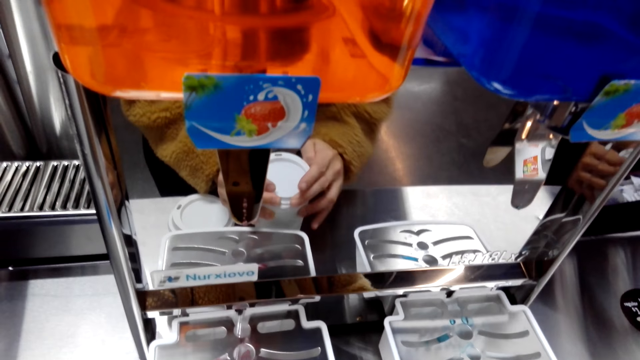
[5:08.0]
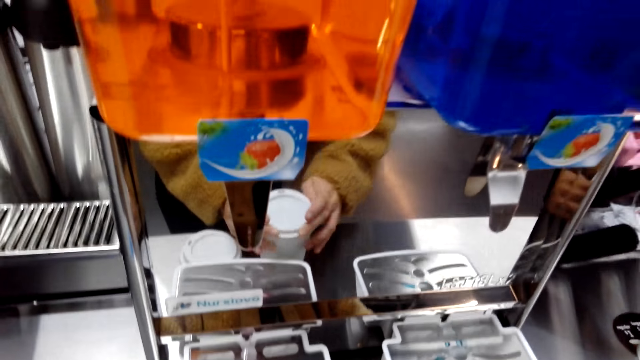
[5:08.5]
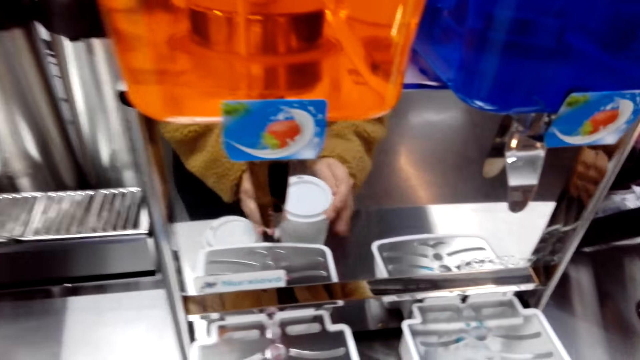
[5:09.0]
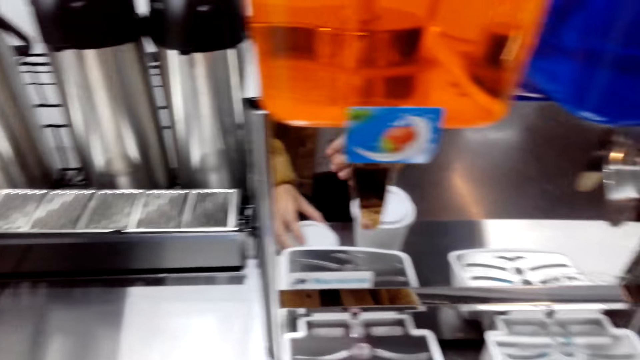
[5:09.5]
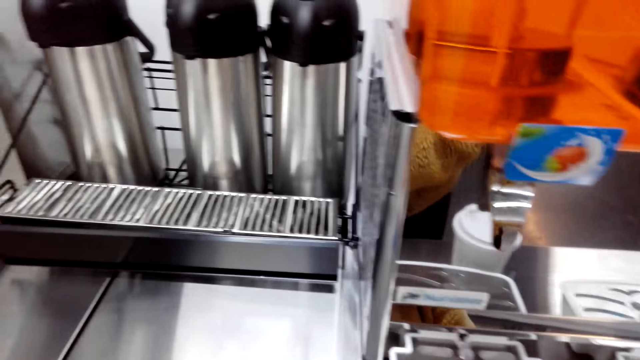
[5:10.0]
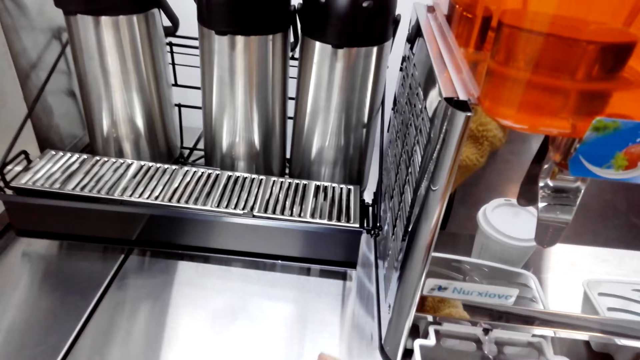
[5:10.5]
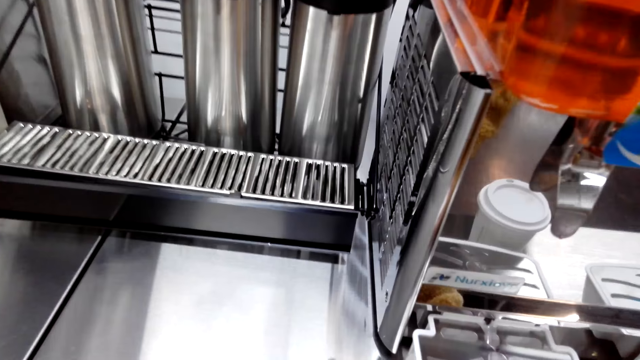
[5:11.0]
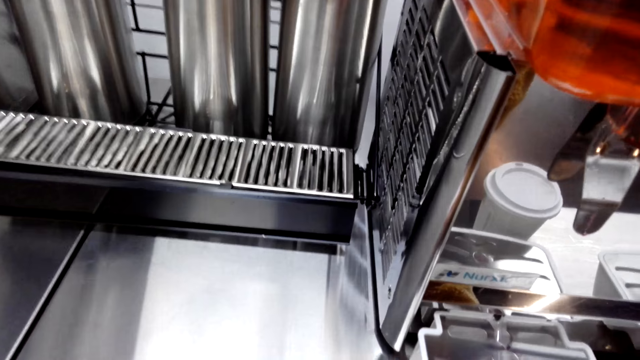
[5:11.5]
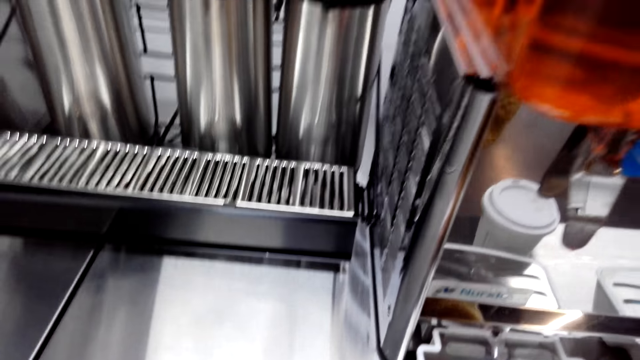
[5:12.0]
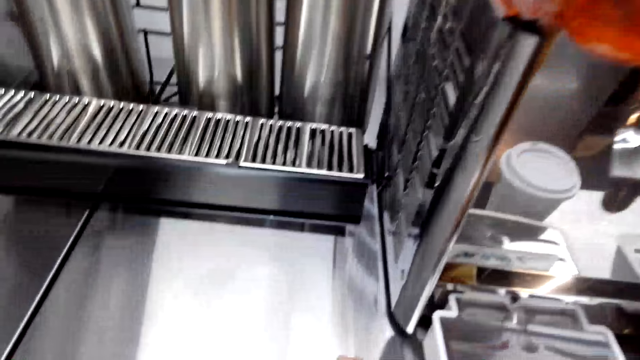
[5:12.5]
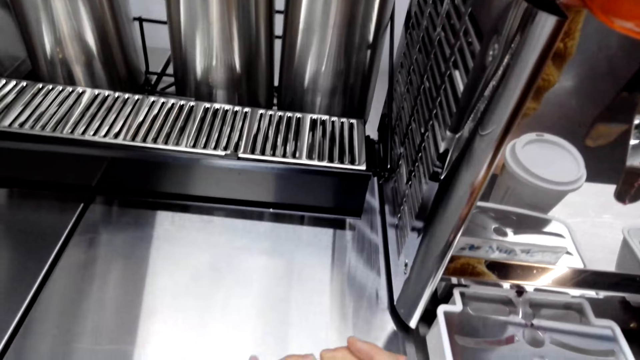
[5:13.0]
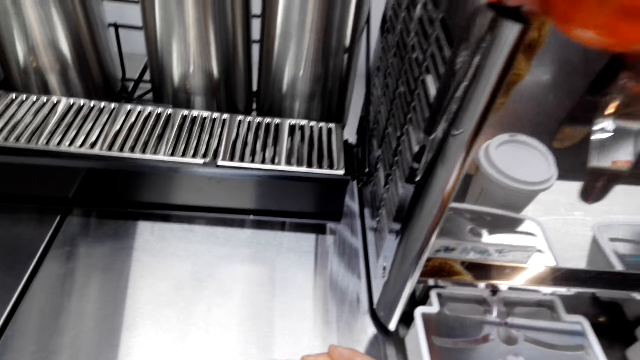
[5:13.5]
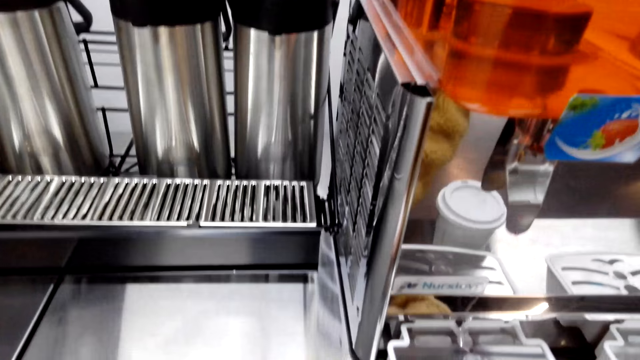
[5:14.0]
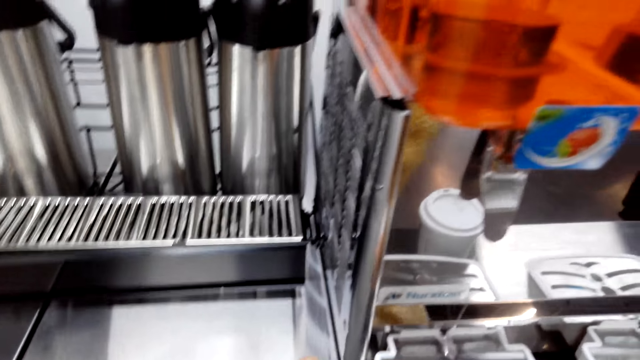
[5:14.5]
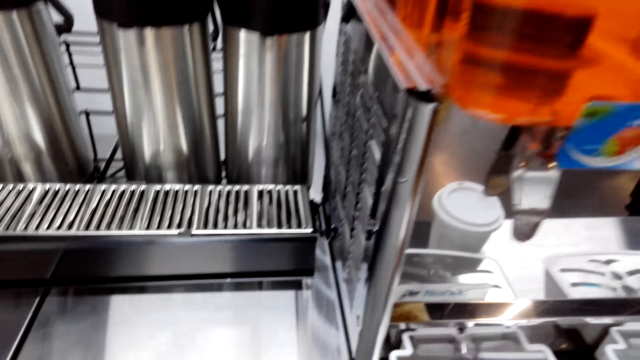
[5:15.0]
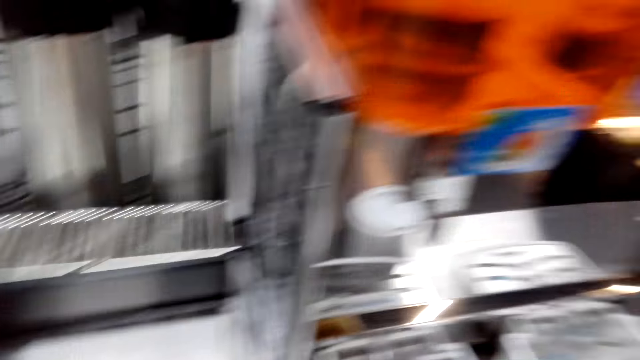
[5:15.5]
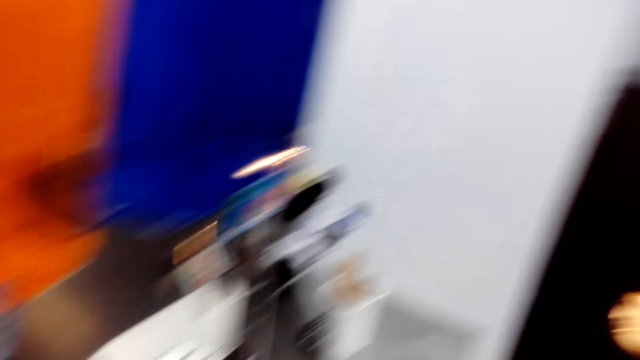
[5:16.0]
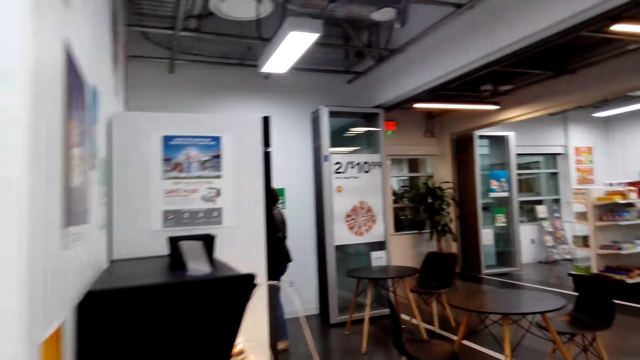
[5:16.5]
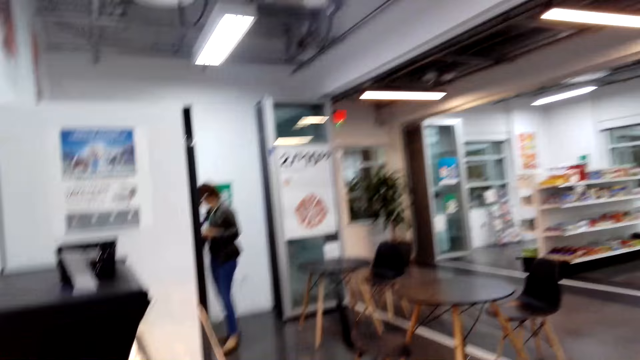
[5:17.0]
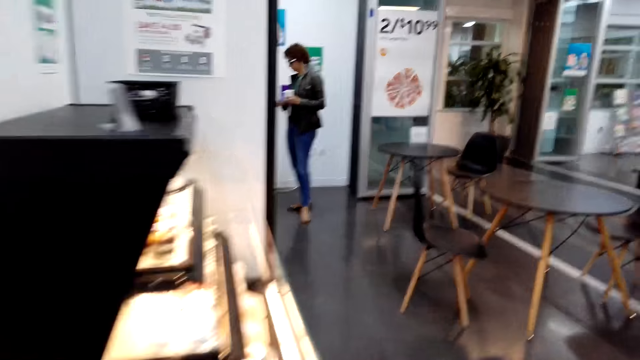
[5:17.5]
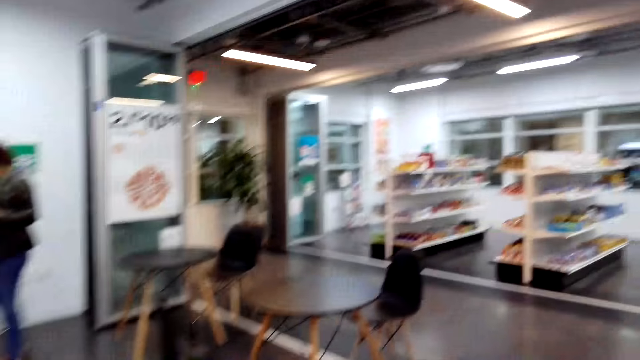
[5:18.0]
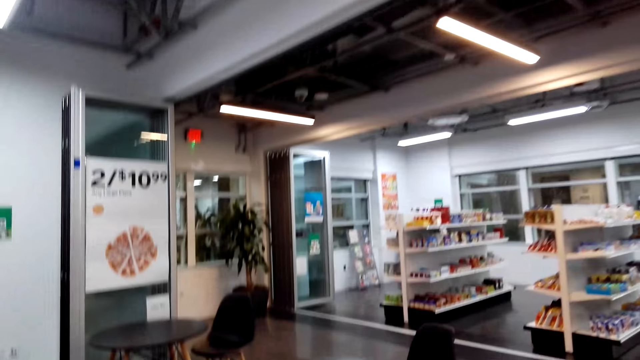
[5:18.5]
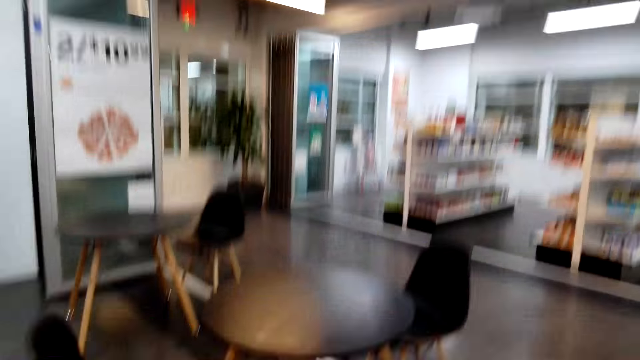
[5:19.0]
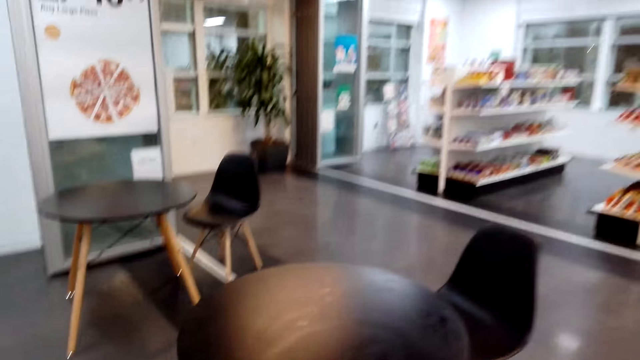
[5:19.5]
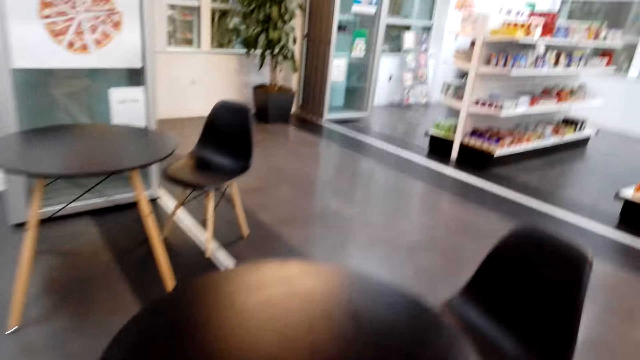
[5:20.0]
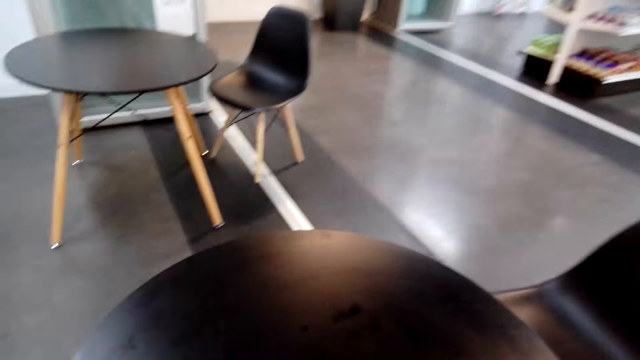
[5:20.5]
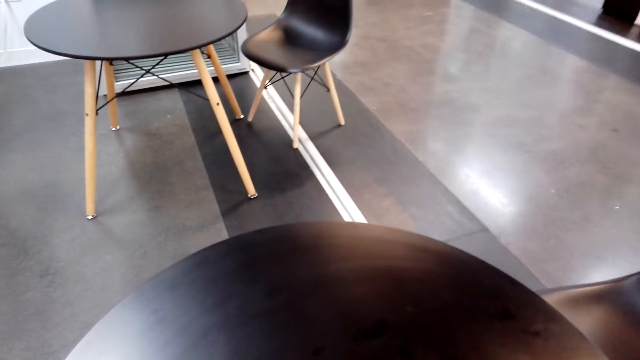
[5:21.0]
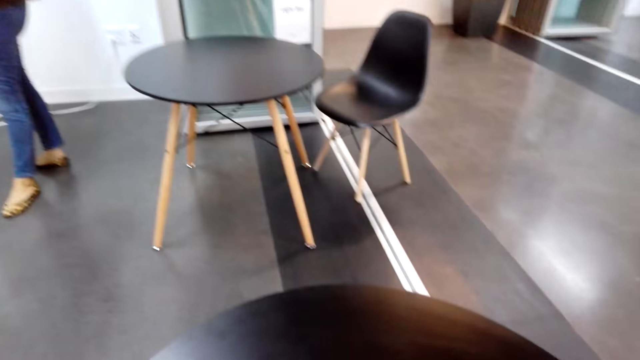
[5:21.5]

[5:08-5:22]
The camera wearer looks around. They walk to the table. They put the drinks on the table.

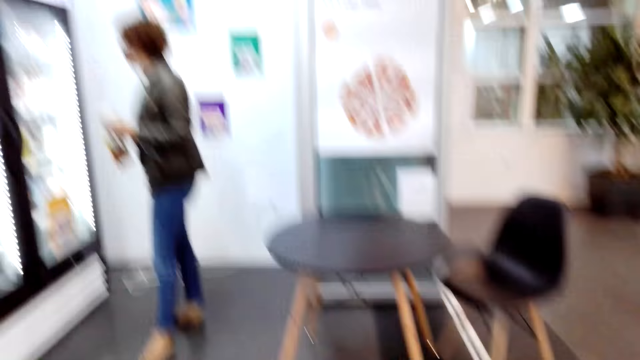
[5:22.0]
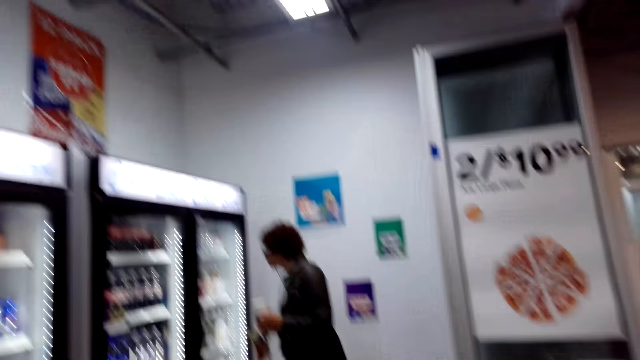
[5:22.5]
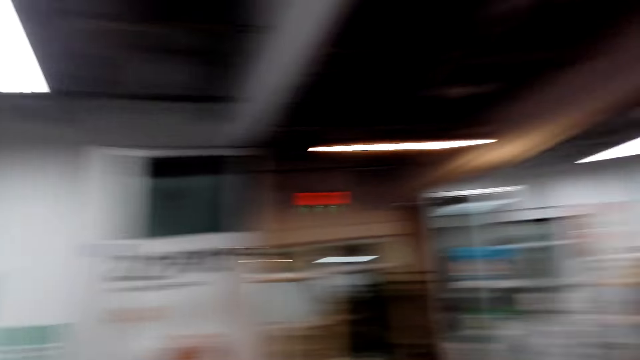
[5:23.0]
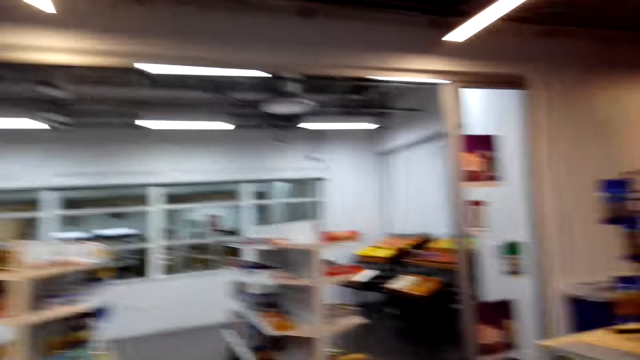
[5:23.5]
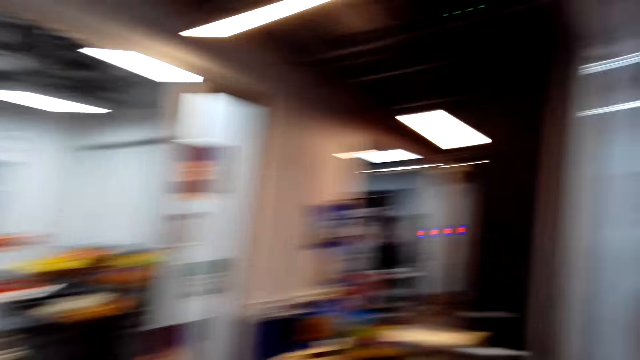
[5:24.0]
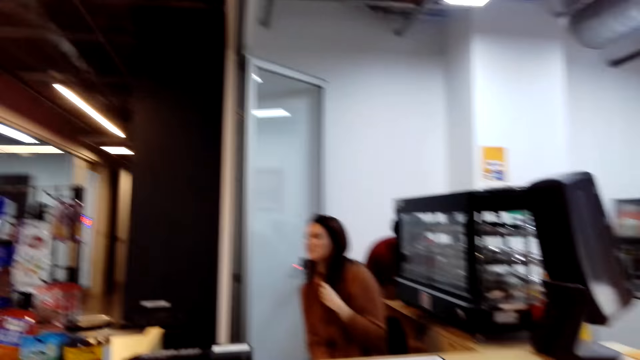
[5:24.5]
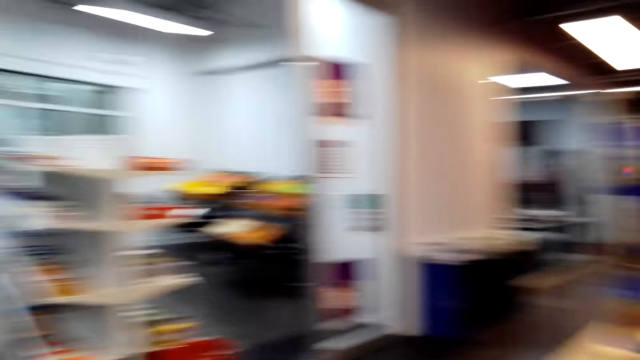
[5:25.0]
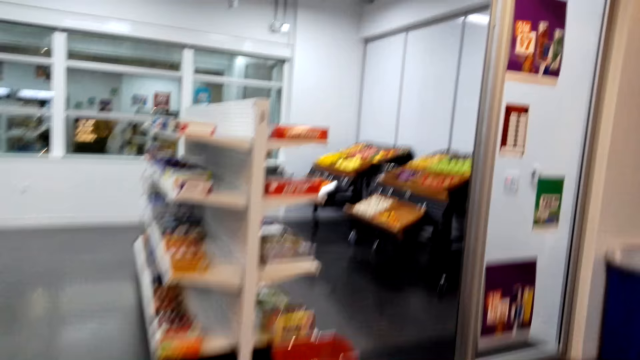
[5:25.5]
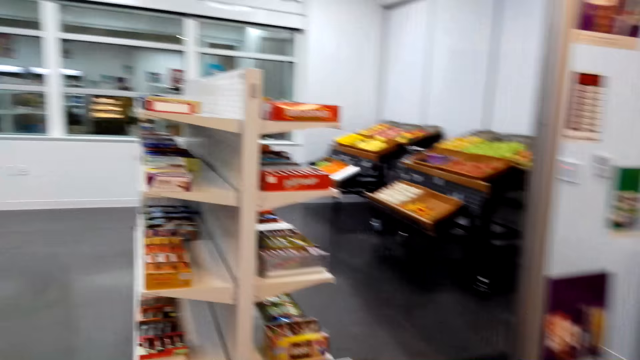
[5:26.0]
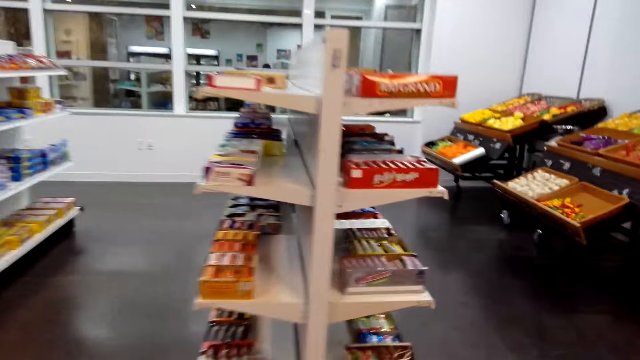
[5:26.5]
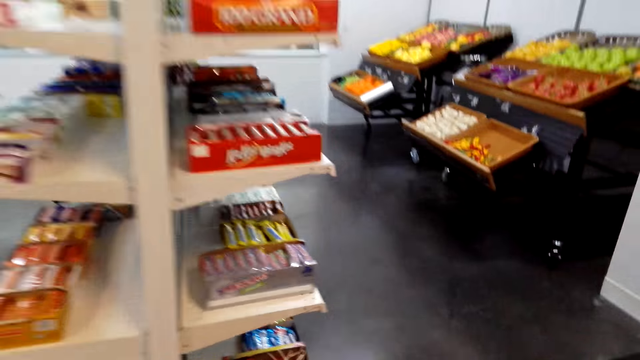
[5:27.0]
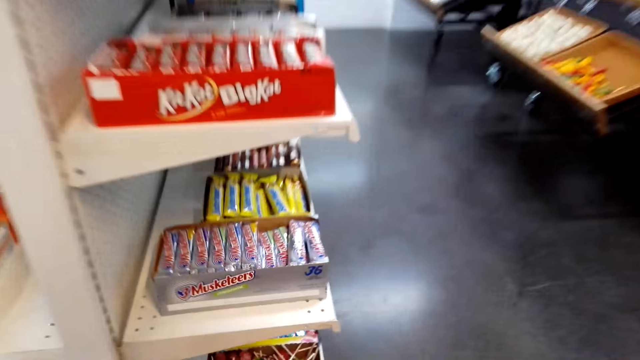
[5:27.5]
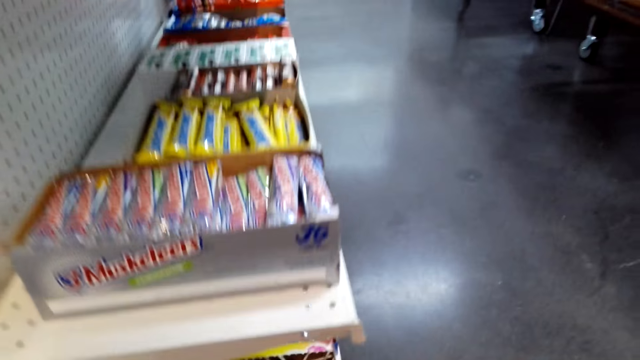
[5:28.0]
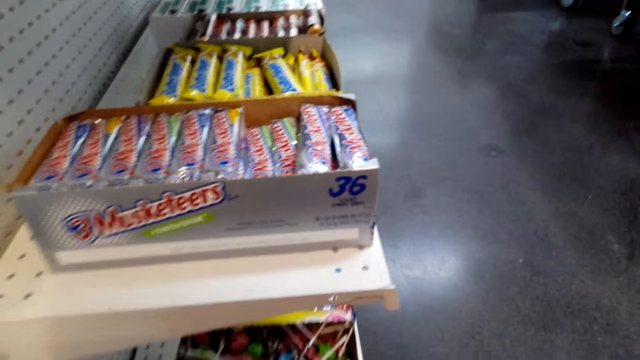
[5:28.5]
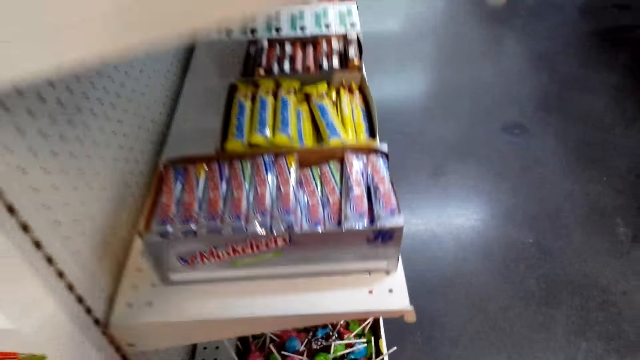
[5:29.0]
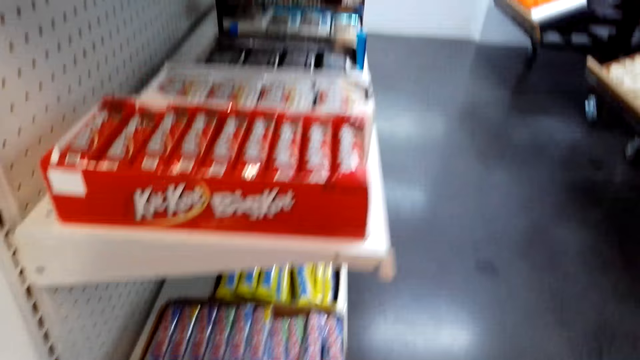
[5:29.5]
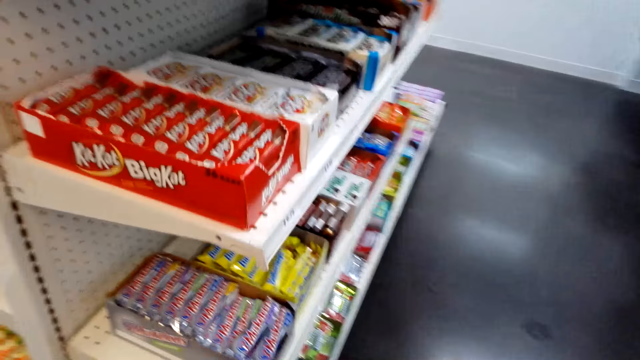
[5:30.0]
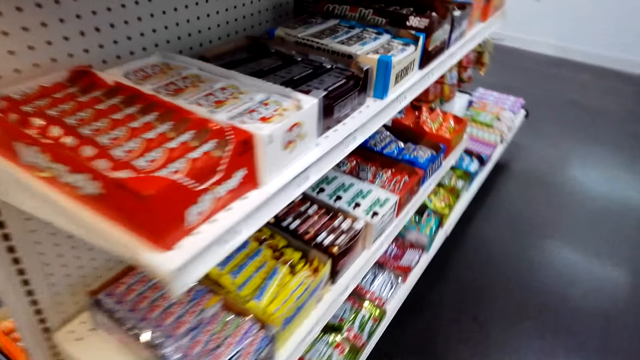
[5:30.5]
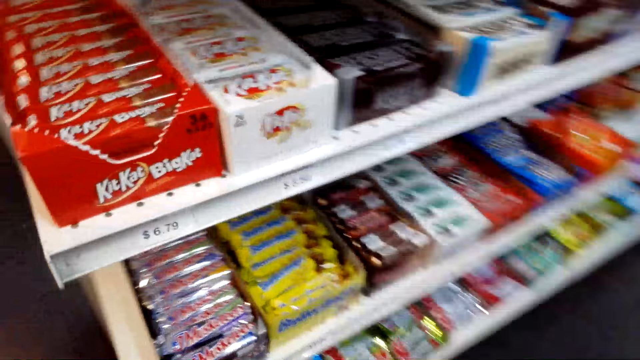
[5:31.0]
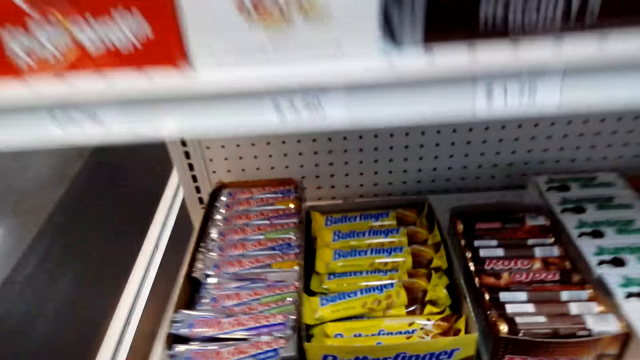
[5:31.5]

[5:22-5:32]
The camera wearer looks around. A person talks to the camera wearer. The camera wearer talks to the person. They pick up the shopping basket from the floor. They pick up some candy from the shelf.
